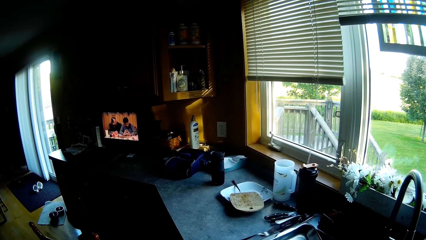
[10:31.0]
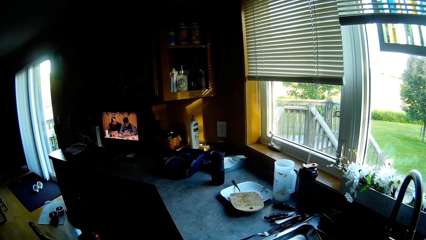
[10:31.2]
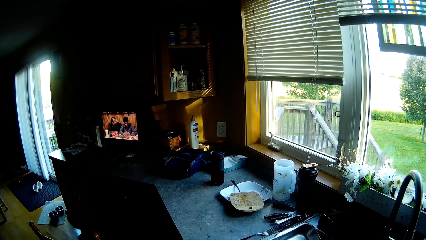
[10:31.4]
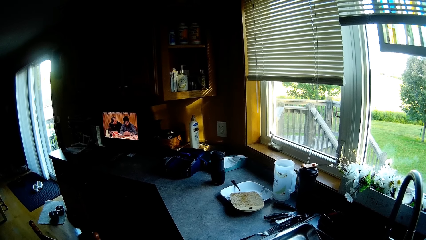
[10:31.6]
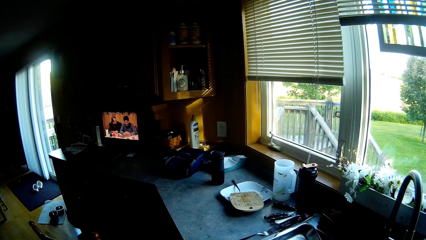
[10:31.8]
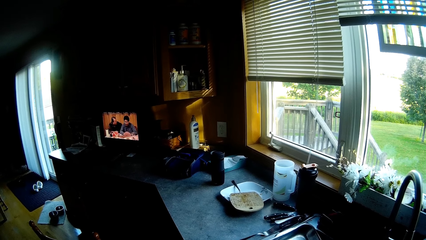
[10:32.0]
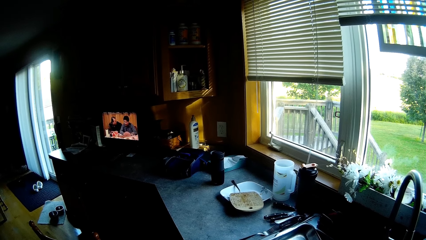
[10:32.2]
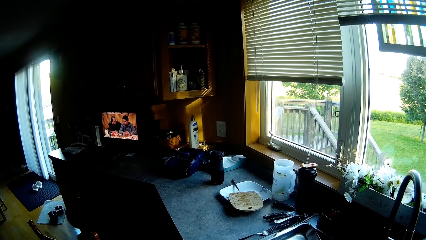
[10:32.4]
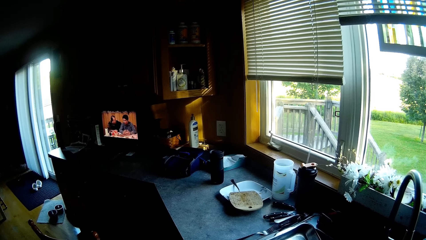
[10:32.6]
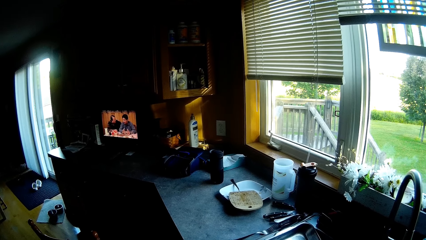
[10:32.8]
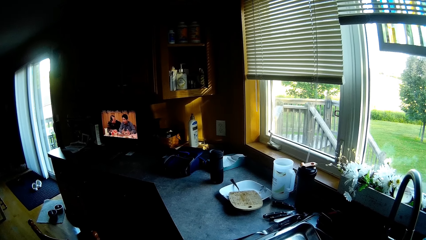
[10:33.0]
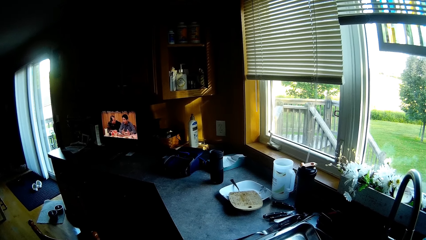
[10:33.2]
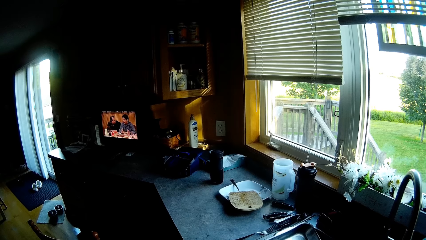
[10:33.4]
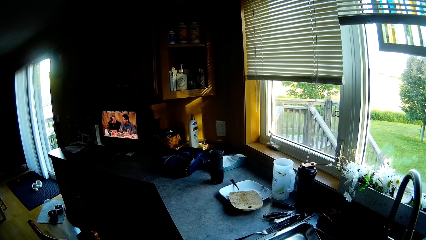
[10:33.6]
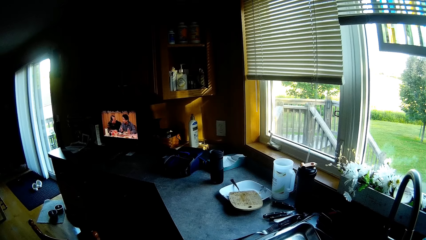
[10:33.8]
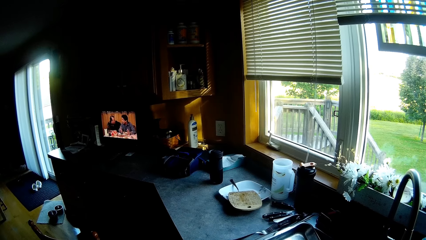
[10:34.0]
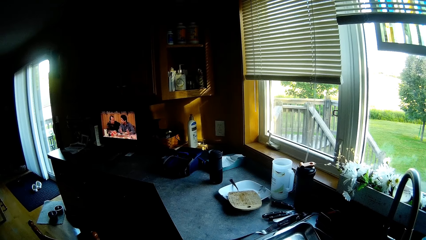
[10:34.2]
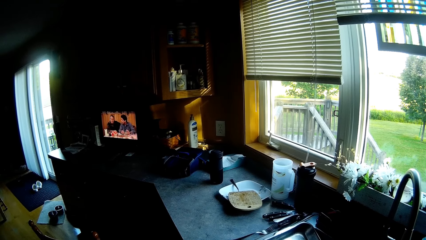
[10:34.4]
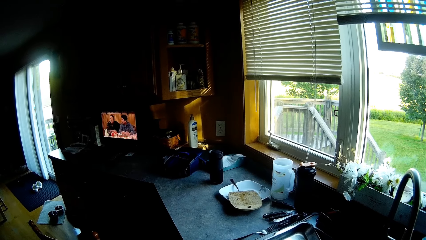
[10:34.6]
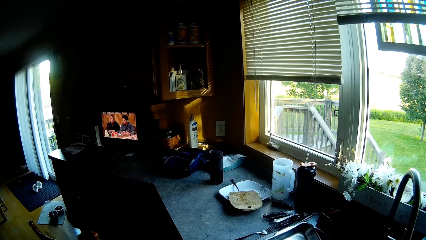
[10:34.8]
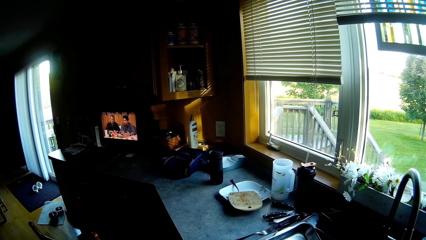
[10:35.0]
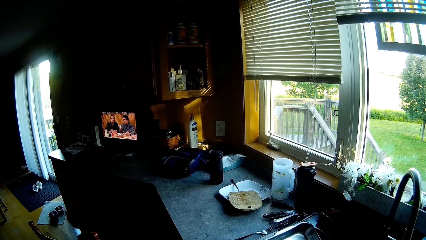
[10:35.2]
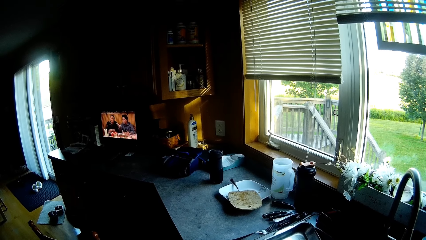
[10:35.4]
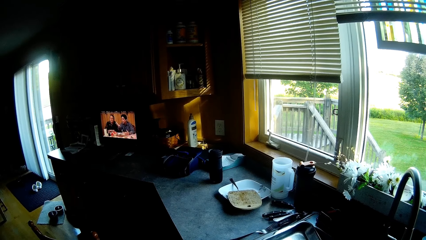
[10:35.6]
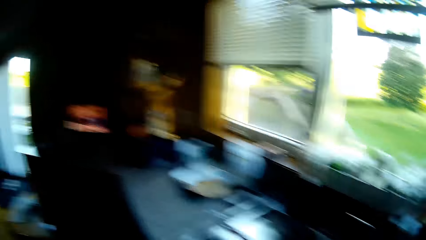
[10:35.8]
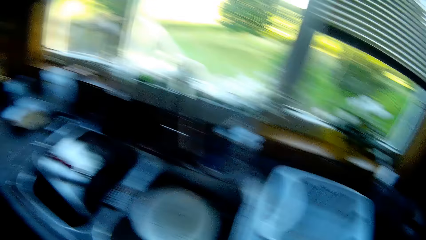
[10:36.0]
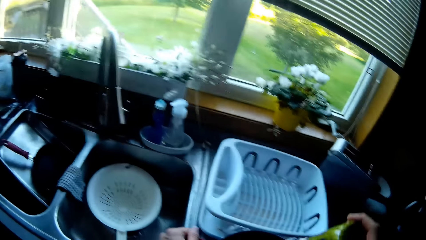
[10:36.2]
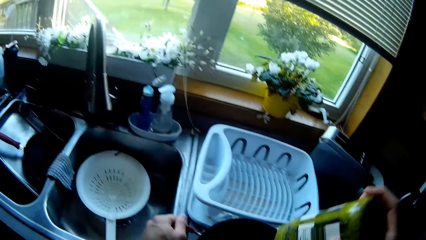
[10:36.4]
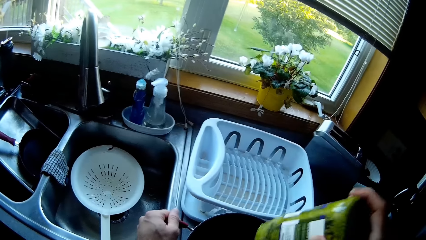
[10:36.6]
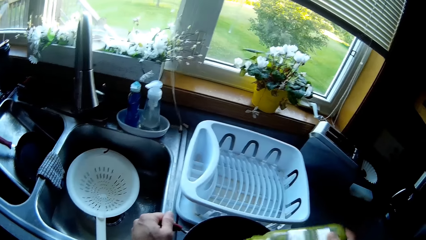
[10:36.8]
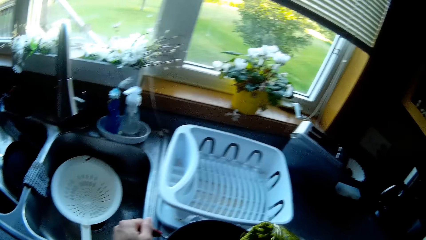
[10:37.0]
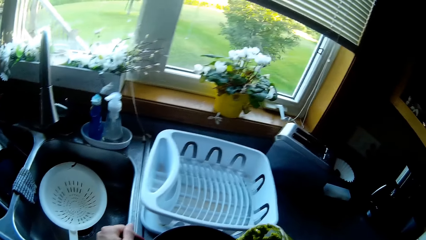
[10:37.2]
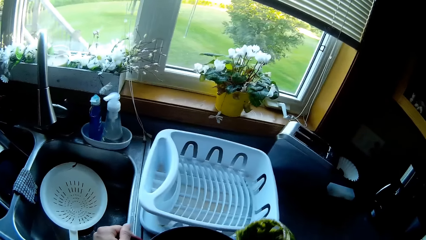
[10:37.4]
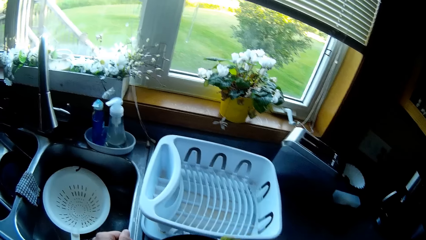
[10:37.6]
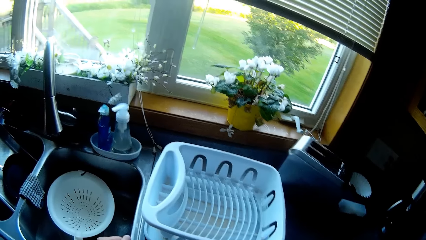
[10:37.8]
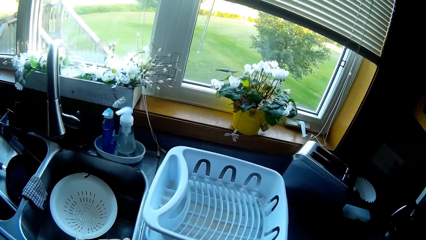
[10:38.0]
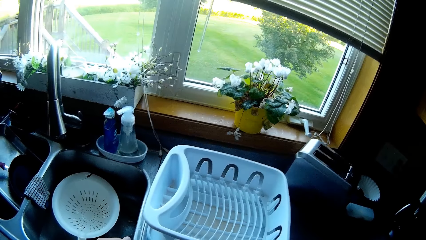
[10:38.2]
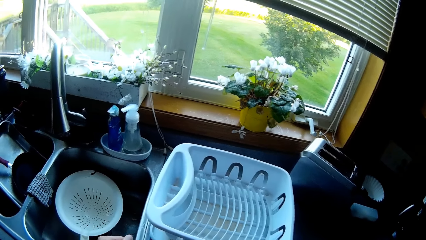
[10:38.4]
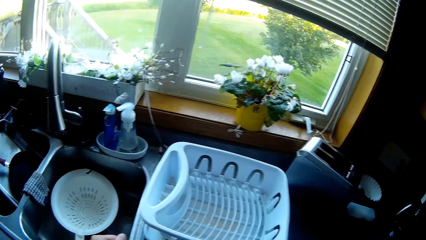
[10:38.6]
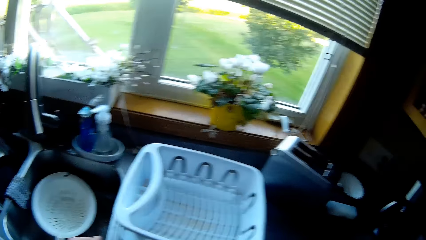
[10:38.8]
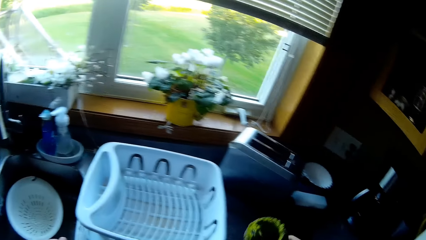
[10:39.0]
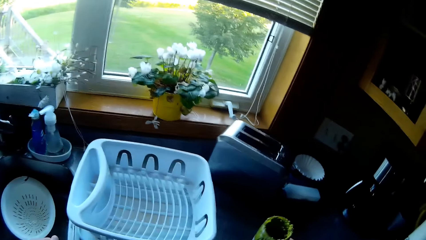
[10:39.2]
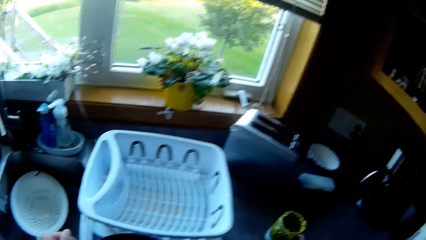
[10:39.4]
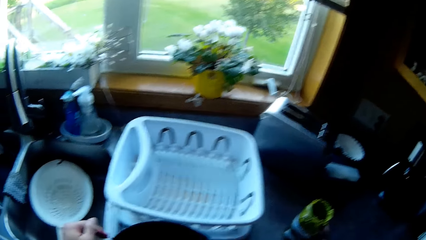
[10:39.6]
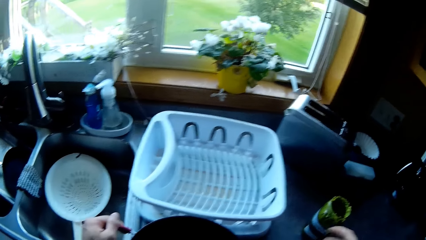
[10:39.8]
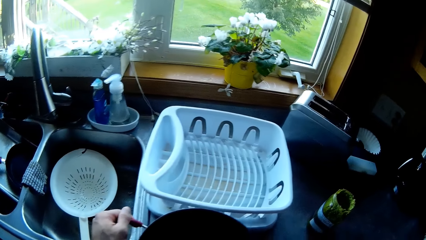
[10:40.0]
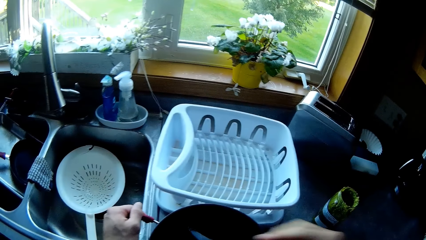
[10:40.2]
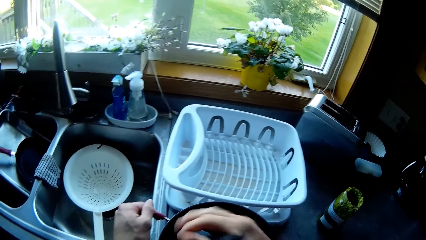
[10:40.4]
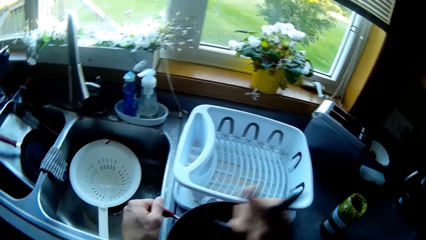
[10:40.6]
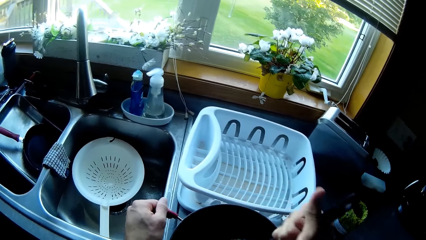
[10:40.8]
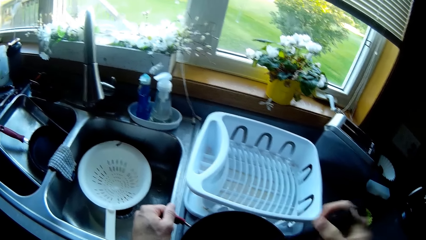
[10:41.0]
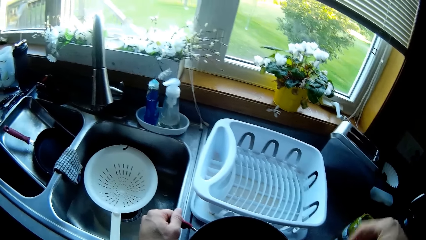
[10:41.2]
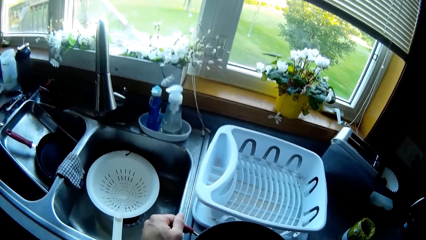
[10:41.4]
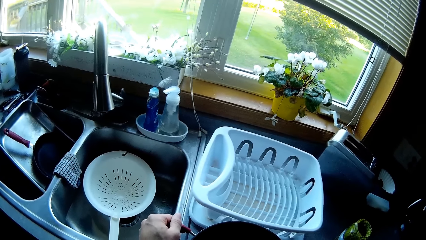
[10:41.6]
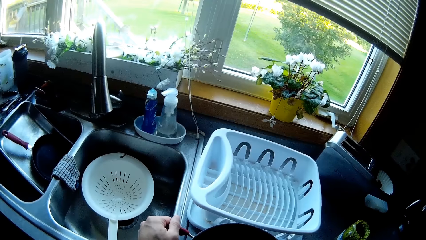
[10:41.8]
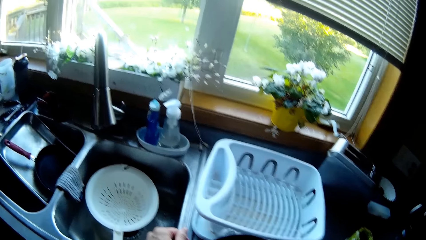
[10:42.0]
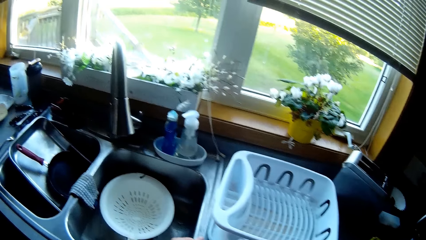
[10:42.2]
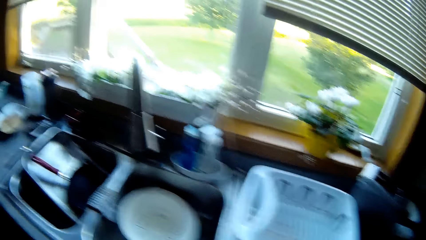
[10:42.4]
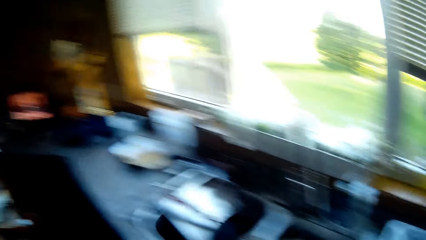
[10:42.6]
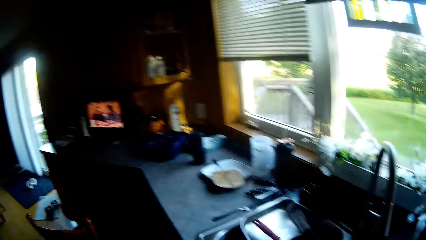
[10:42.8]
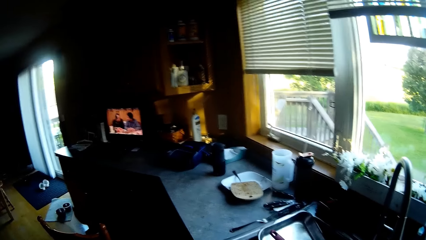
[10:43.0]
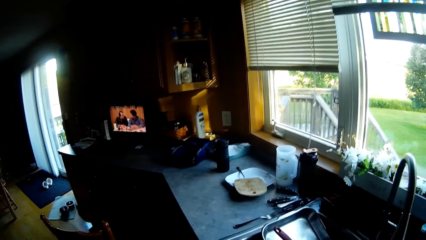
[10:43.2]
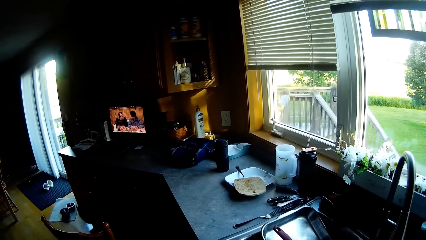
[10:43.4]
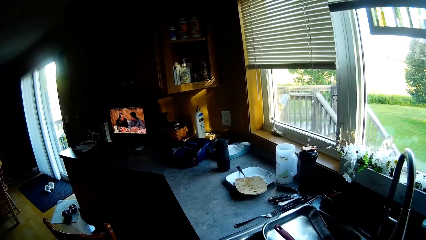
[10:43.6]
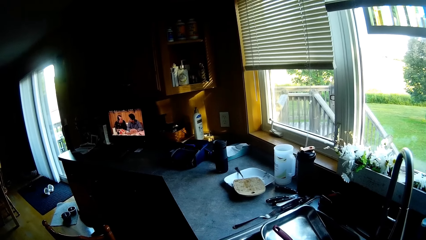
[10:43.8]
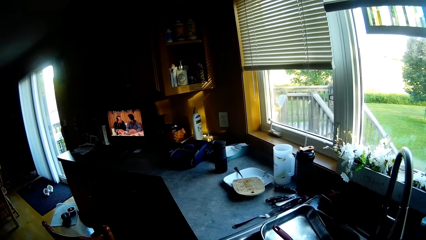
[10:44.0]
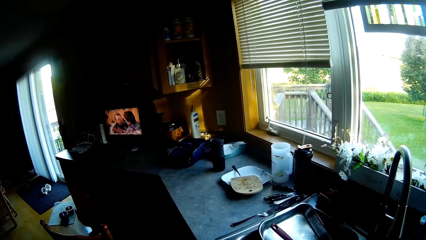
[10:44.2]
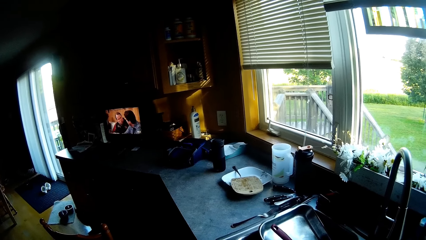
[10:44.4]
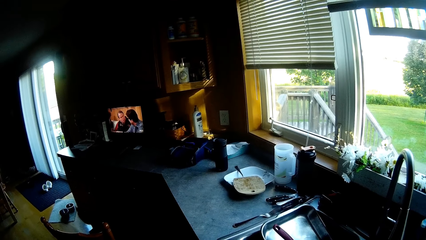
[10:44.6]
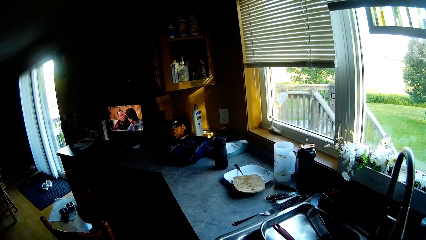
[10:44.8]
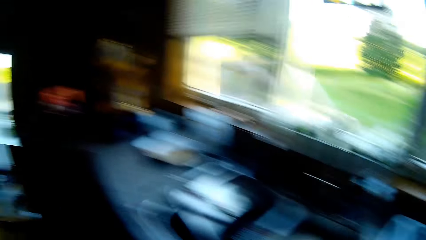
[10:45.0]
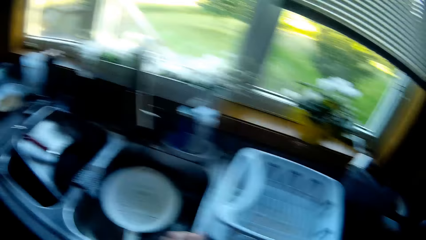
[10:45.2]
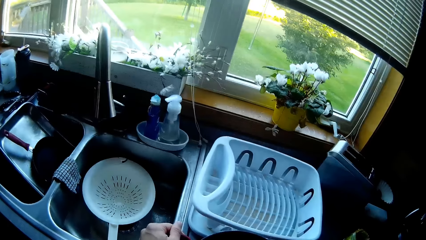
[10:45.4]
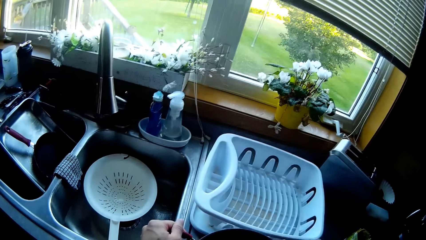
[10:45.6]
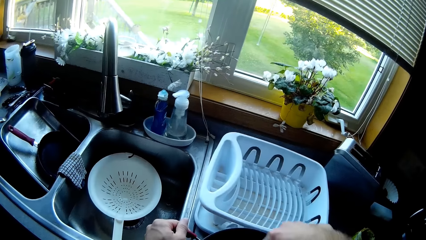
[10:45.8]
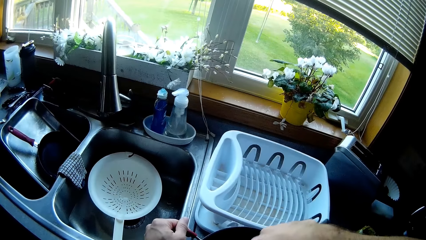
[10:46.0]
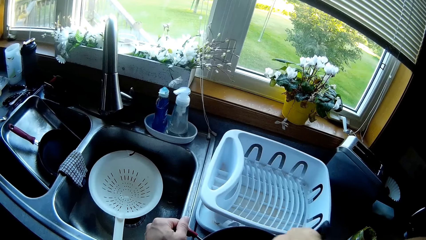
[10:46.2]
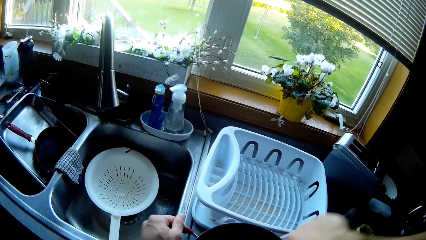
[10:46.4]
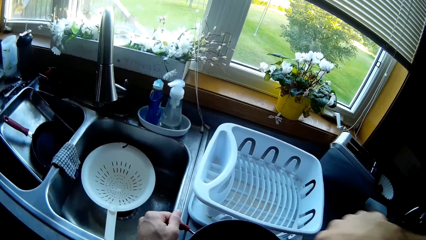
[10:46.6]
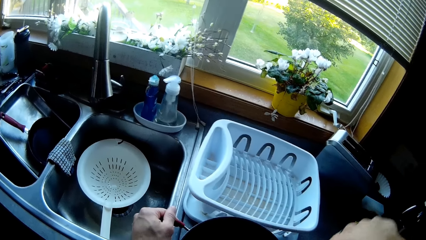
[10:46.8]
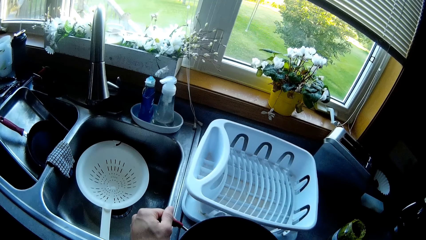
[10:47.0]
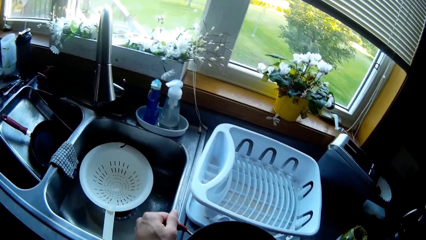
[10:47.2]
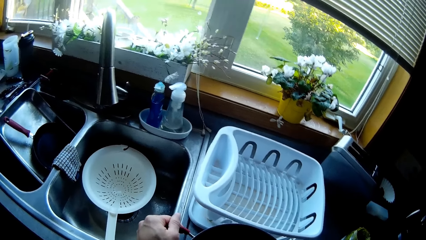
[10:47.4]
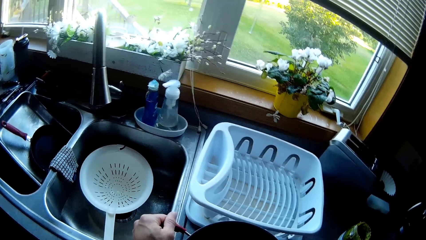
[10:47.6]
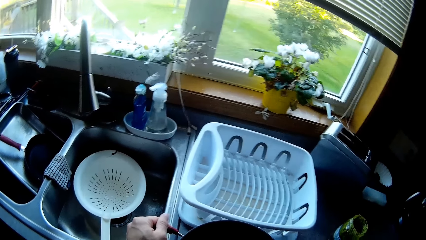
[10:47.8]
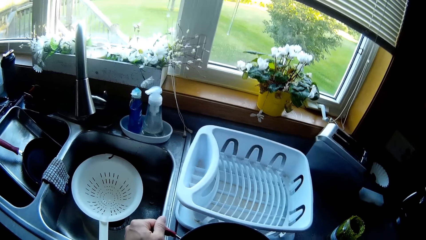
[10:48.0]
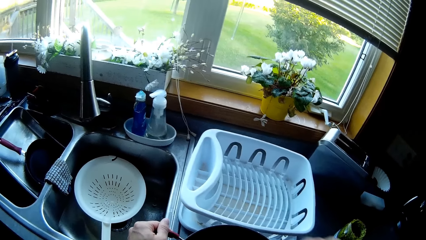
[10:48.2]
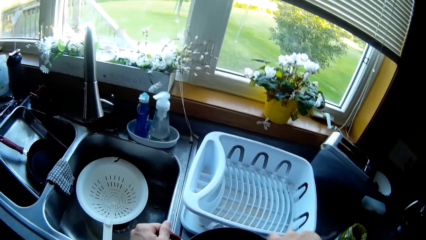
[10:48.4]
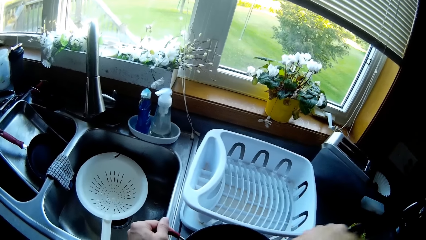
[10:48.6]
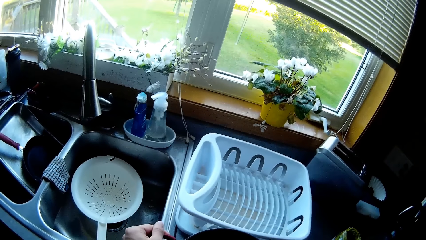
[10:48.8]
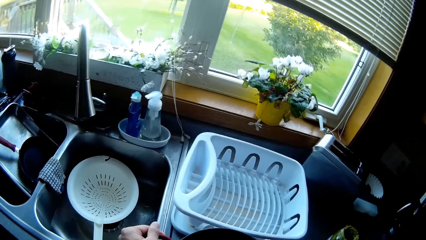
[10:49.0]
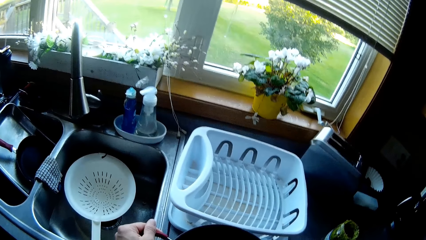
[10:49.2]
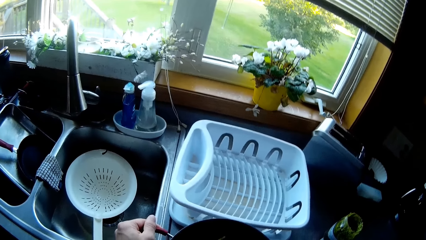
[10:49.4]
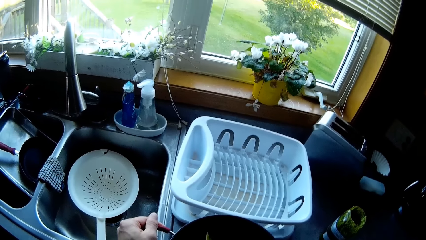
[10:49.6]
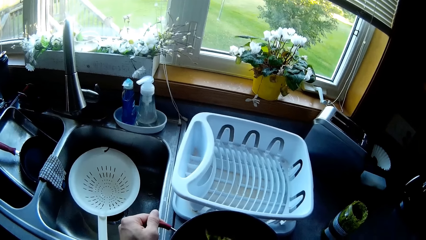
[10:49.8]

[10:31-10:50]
The camera wearer puts down the can. They take the spoon, stir the vegetables, and look at the screen. They look at the screen again.
